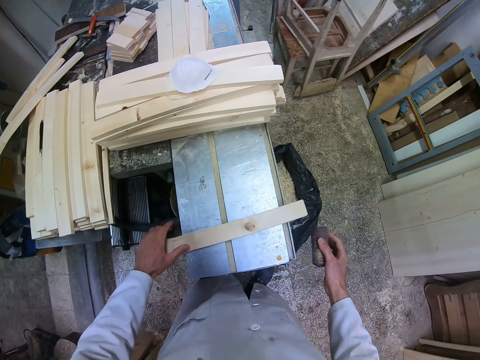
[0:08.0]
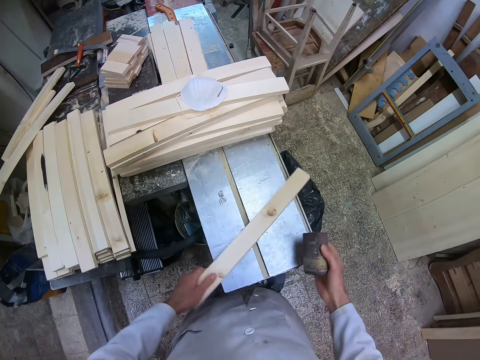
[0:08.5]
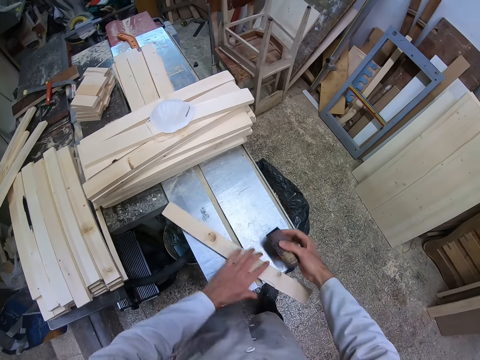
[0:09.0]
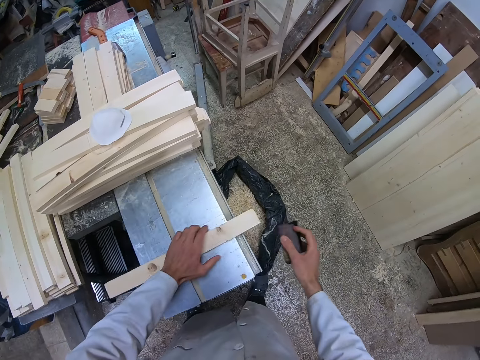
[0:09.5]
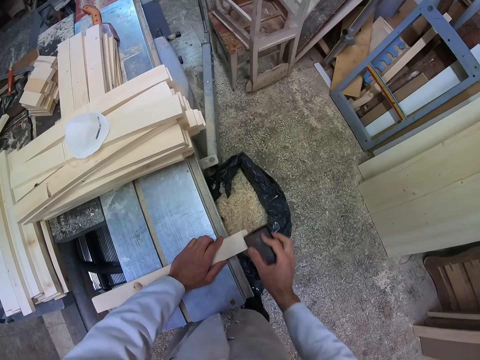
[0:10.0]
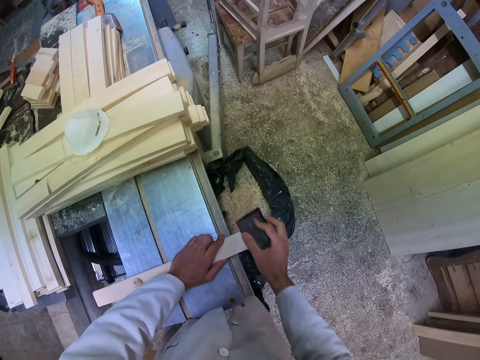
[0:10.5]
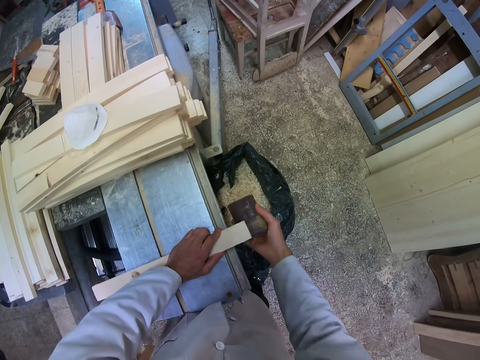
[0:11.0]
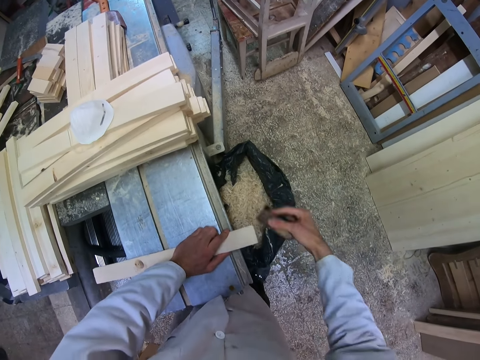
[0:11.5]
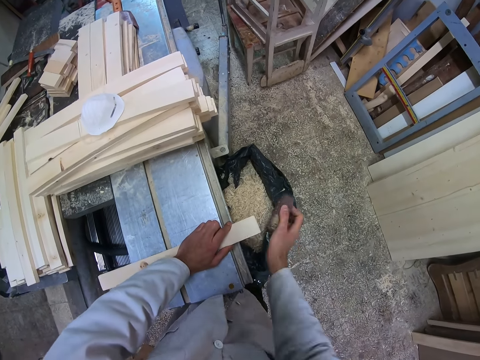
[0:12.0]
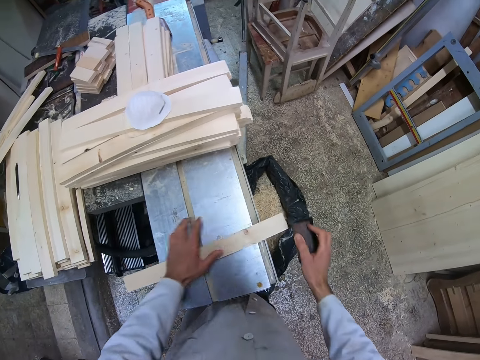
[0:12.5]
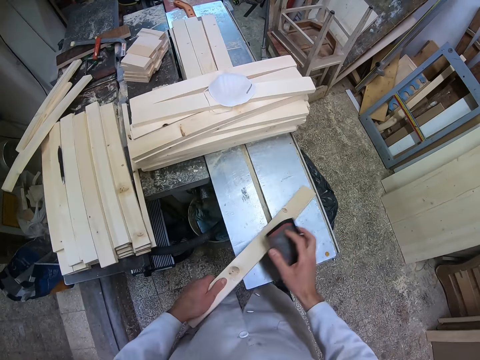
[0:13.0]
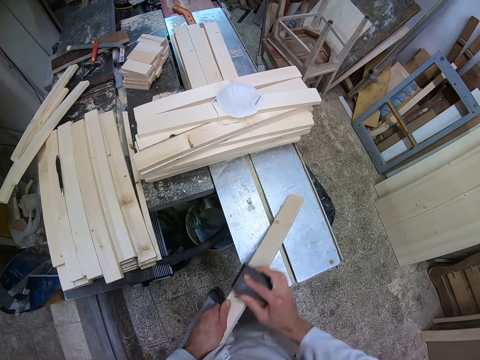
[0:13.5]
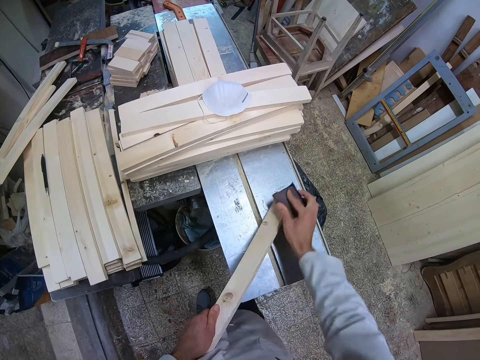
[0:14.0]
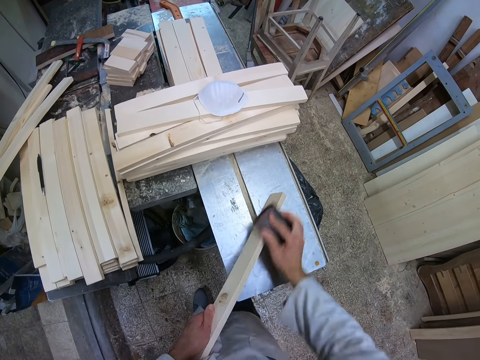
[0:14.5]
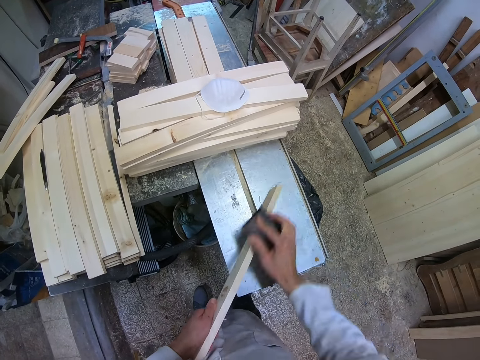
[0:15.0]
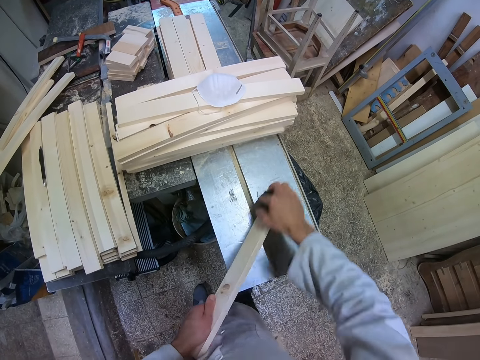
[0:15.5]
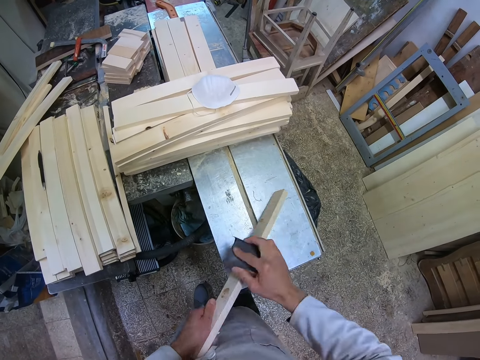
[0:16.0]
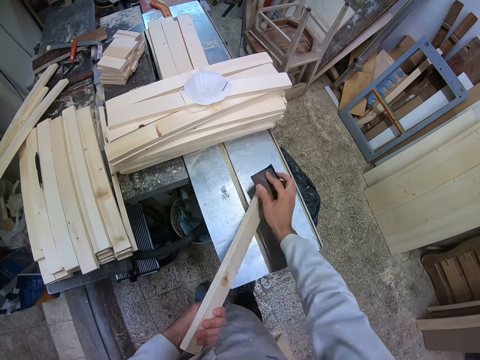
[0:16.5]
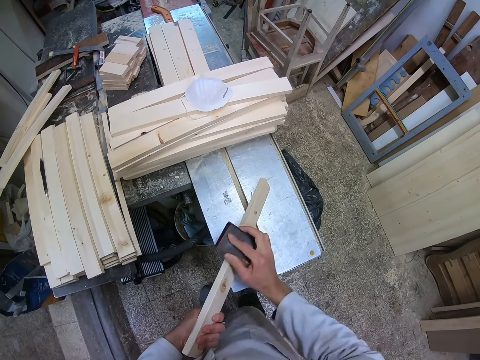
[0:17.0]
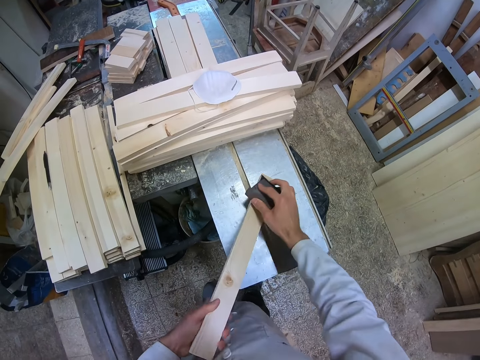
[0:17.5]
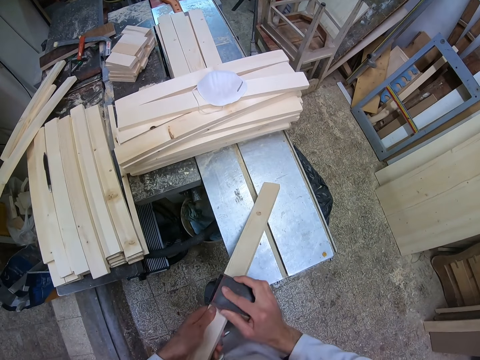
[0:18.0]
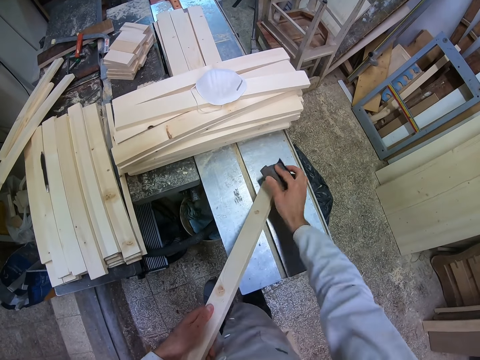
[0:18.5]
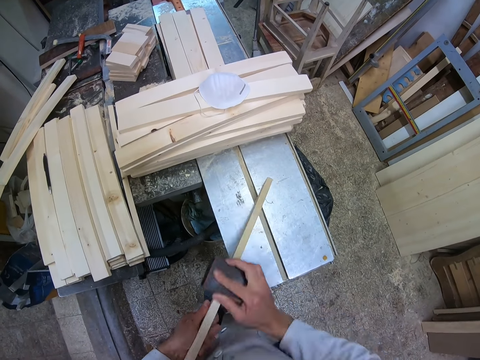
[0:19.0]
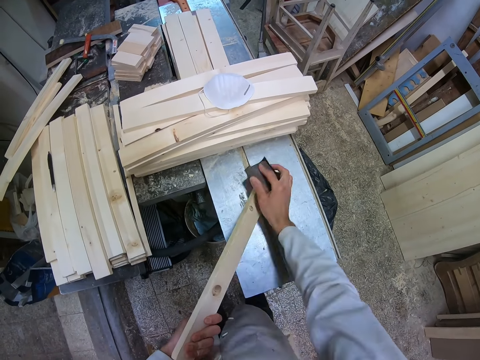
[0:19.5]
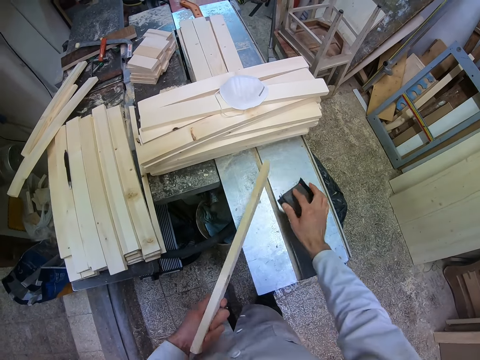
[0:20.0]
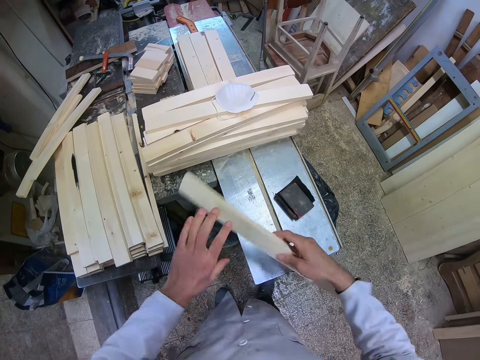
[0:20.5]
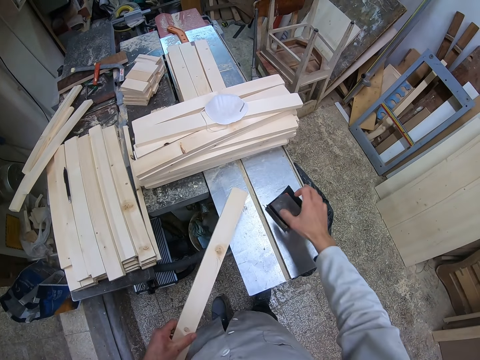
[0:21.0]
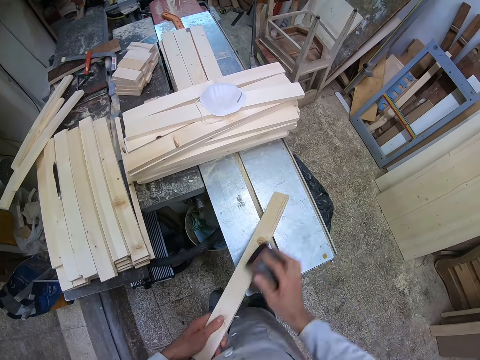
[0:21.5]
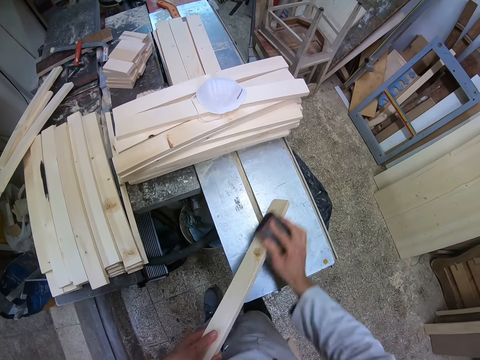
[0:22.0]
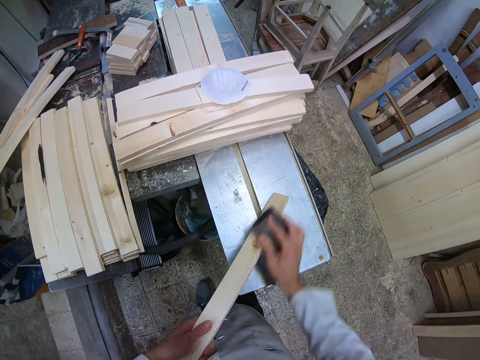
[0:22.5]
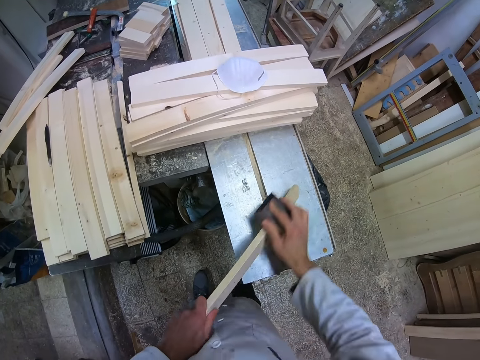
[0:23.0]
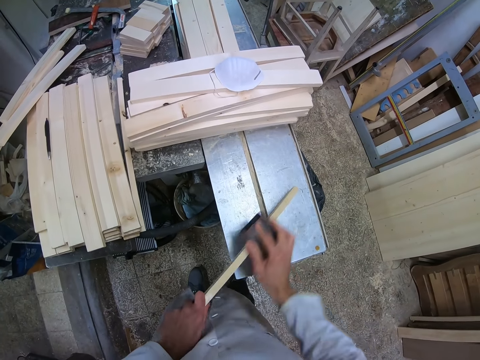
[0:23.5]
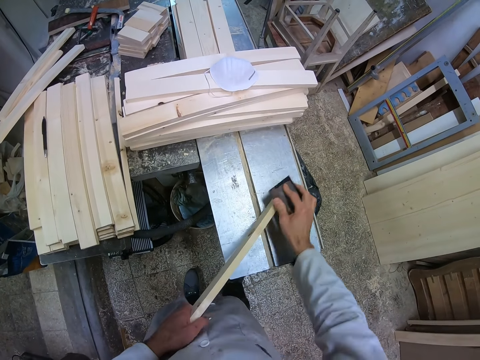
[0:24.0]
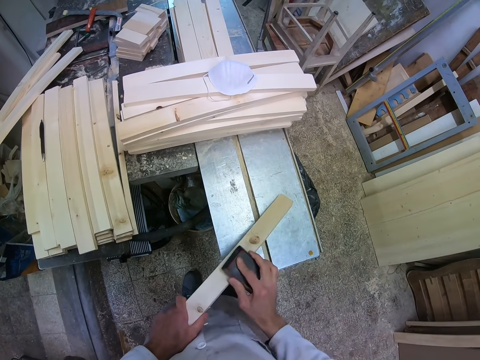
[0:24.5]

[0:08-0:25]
The camera wearer flips the piece of wood or timber. They hold the piece of timber and smoothen the piece of wood with the sandpaper. They hold the piece of timber and smoothen the piece of timber. They hold the piece of timber, flip the piece of wood, pick up the sandpaper on the table, and smoothen the piece of wood with the sandpaper.

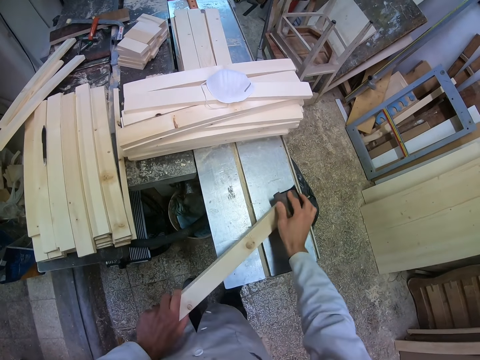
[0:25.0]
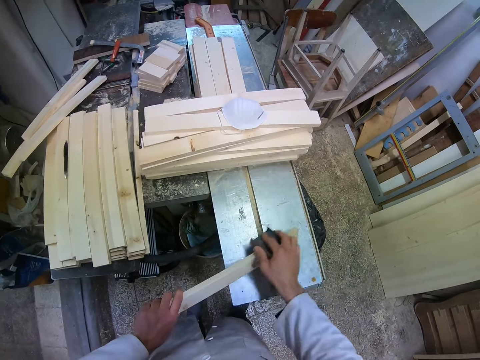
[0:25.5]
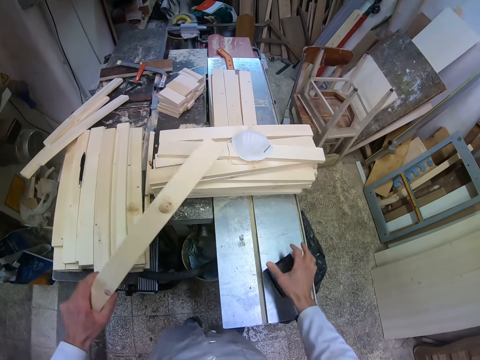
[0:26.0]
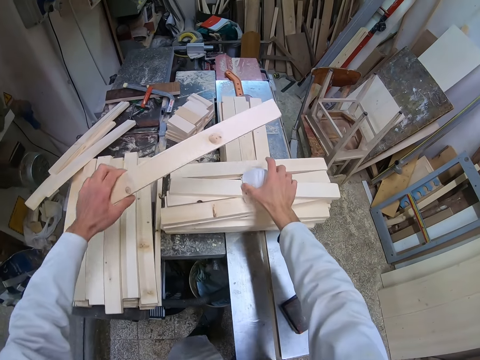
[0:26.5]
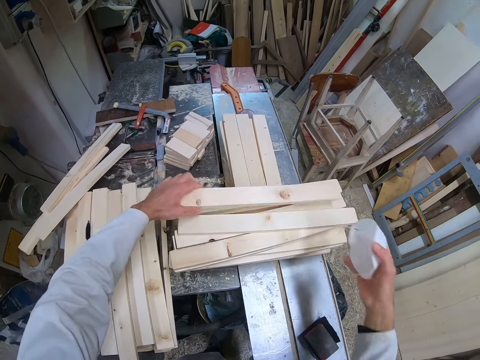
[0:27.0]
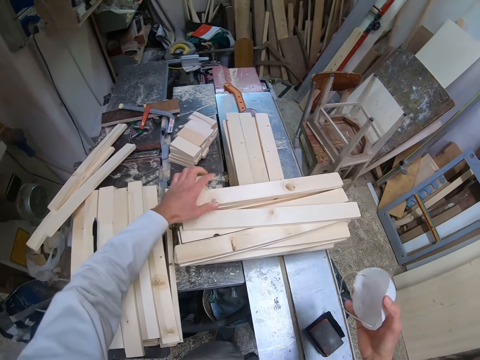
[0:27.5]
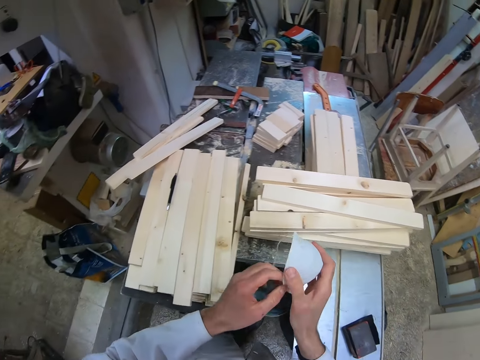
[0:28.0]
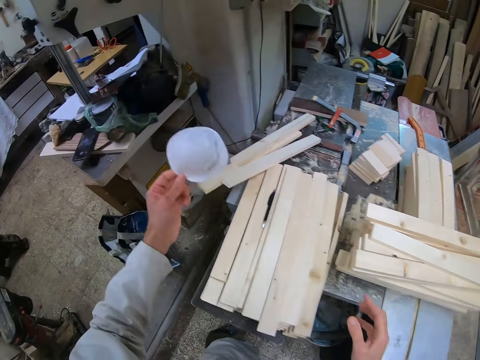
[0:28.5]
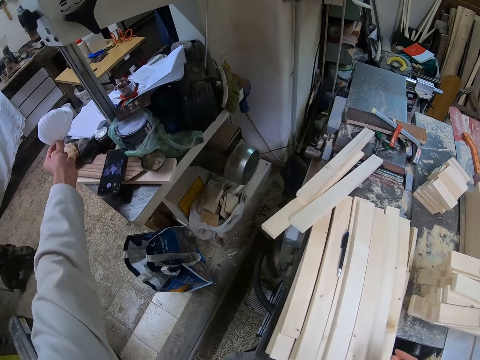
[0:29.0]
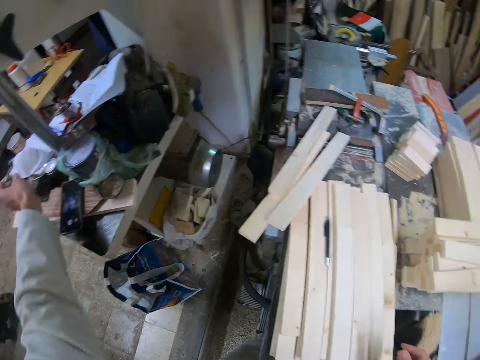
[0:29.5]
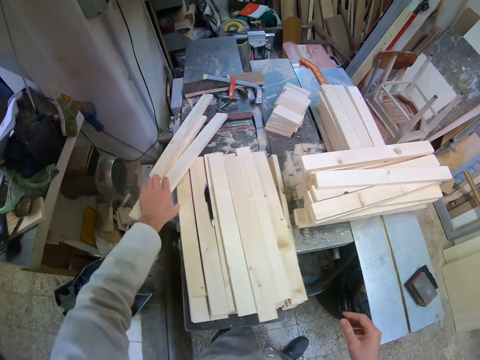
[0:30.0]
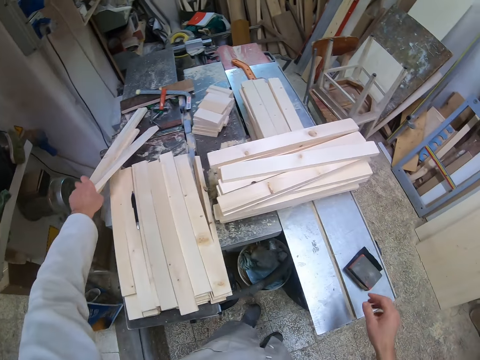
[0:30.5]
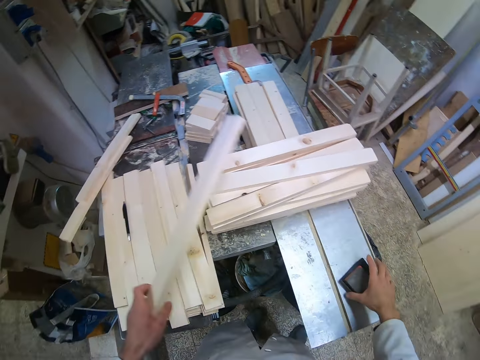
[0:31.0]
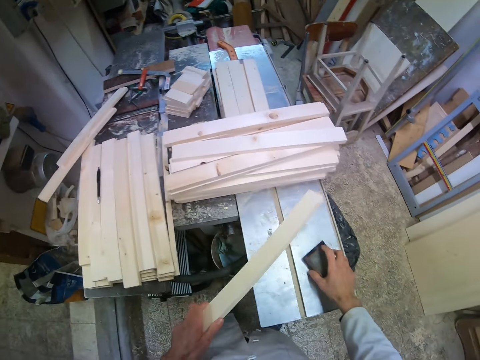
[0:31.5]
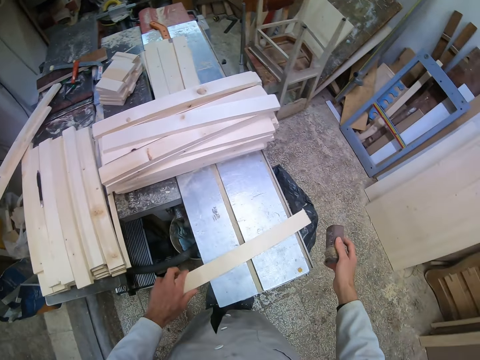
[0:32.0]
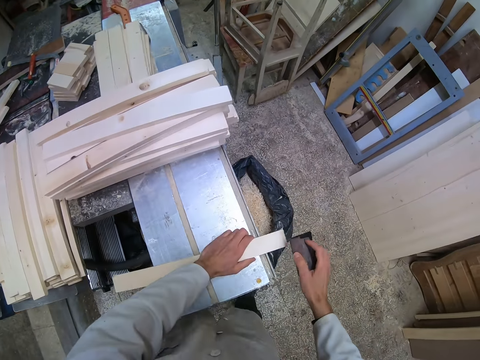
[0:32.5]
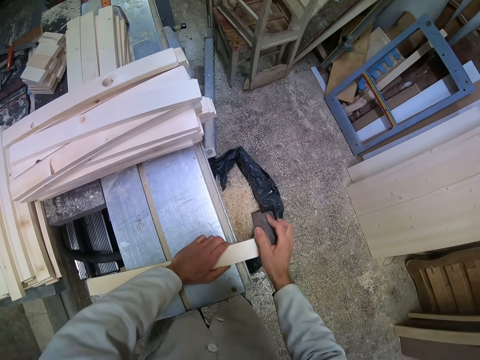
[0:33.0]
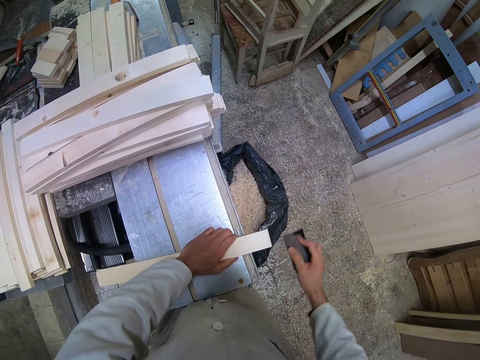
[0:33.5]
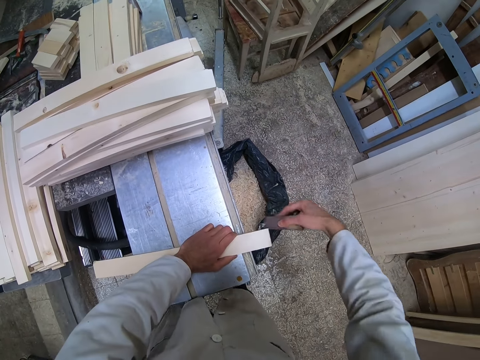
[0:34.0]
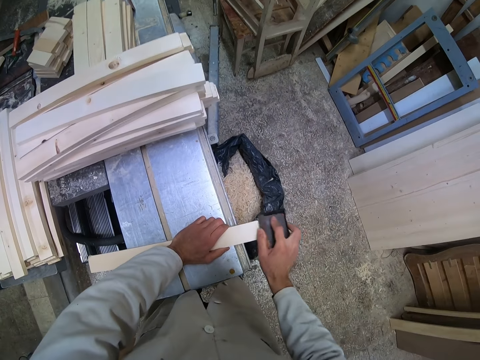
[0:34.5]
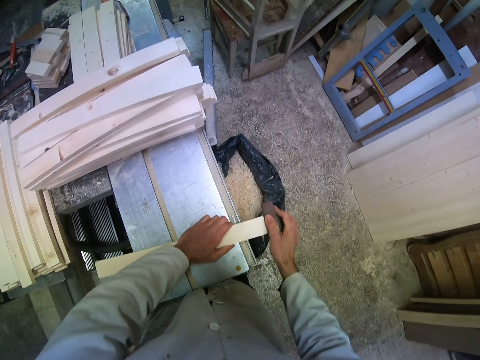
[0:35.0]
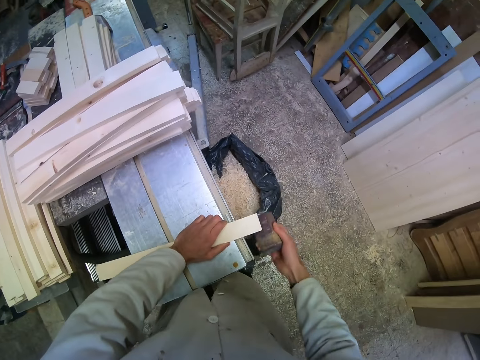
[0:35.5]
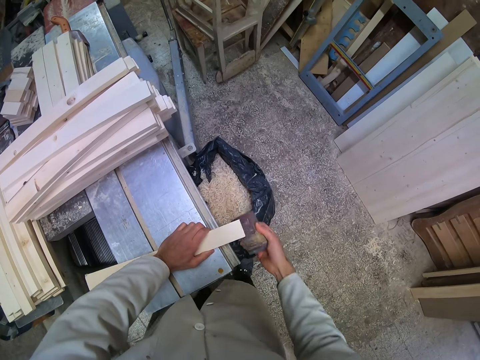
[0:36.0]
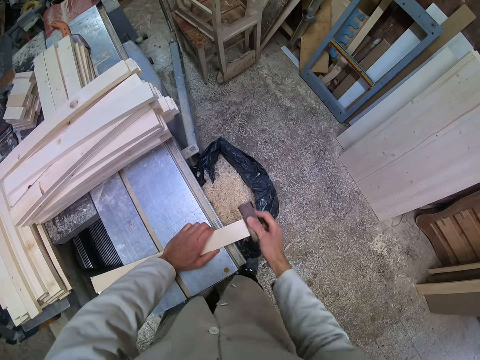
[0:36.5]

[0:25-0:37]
The camera wearer picks up the sandpaper on the table. He drops the sandpaper on the cutting machine, picks up a white nose mask on the pieces of wood with his right hand, and drops the piece of wood on the other pieces of wood on the cutting machine. He holds the nose mask with his left hand and drops the nose mask on the table beside the cutting machine with his left hand. He picks up another piece of wood on the cutting machine with his left hand. He picks up the sandpaper with his right hand. He places the piece of wood on the cutting machine and smoothens the piece of wood with the sandpaper.
